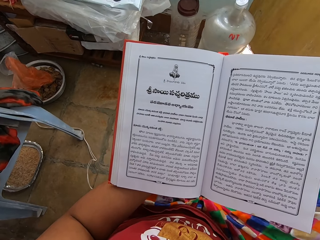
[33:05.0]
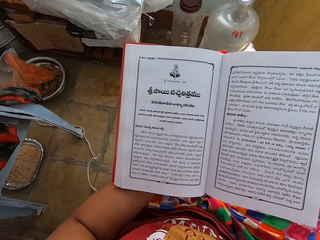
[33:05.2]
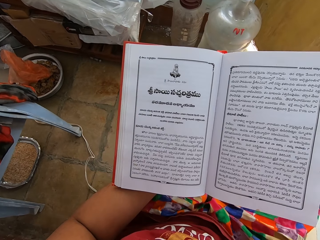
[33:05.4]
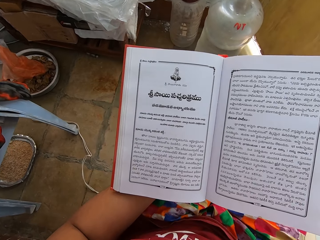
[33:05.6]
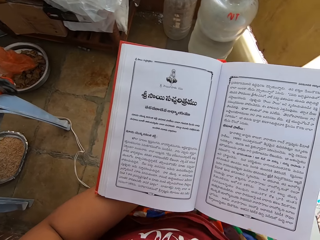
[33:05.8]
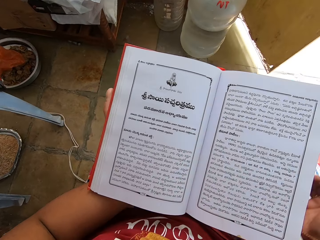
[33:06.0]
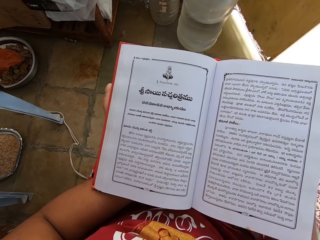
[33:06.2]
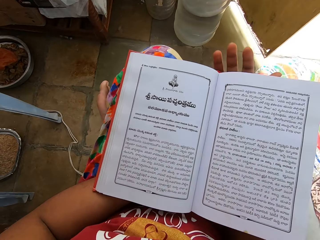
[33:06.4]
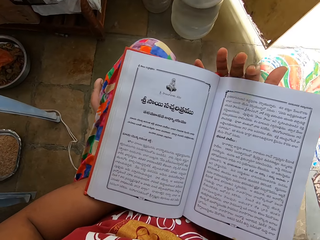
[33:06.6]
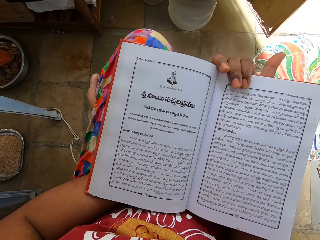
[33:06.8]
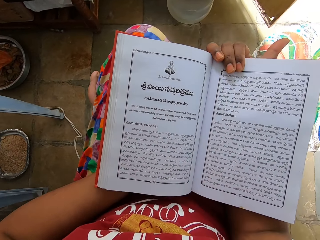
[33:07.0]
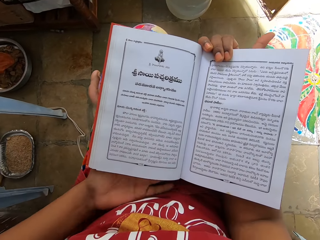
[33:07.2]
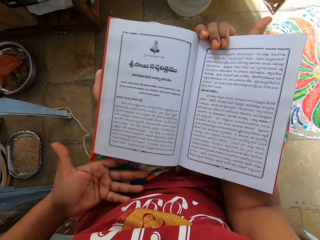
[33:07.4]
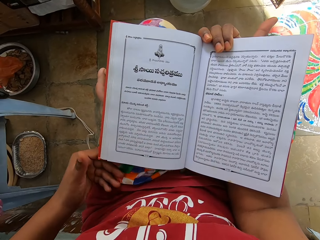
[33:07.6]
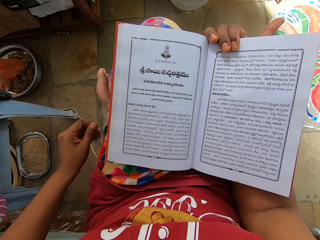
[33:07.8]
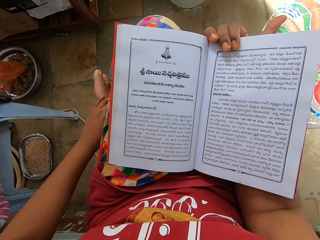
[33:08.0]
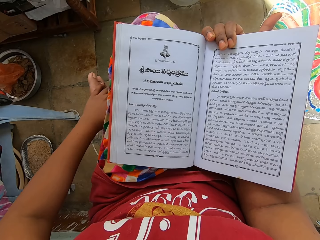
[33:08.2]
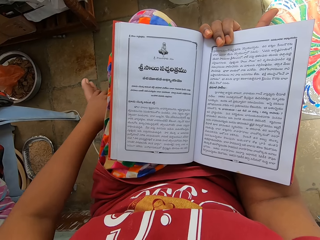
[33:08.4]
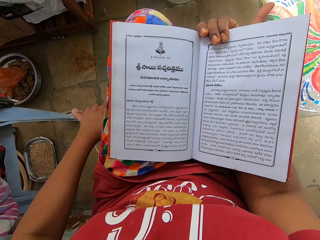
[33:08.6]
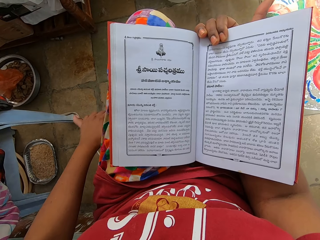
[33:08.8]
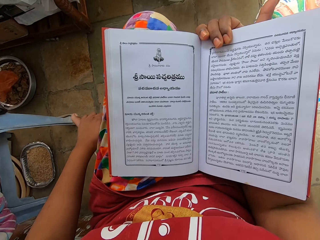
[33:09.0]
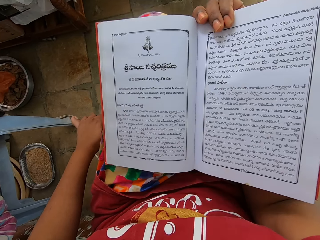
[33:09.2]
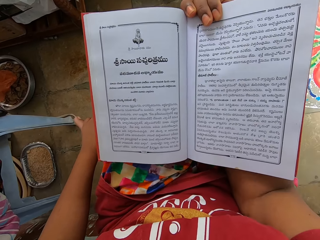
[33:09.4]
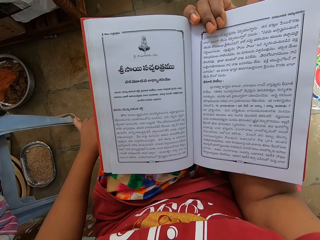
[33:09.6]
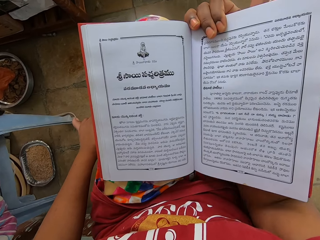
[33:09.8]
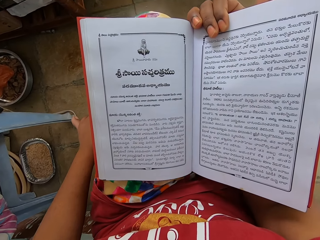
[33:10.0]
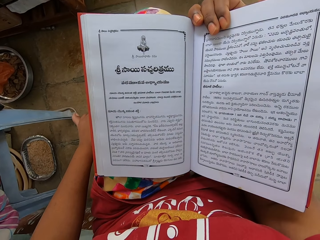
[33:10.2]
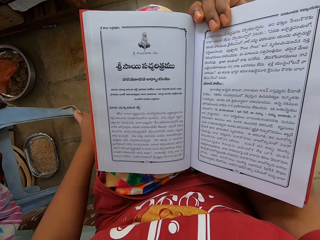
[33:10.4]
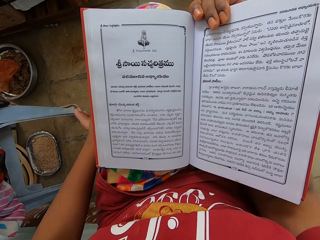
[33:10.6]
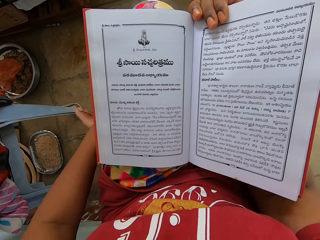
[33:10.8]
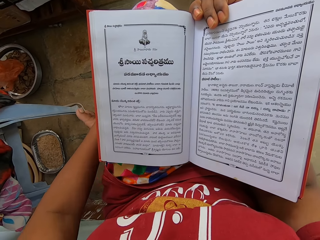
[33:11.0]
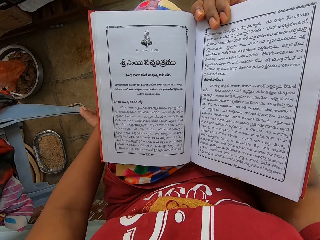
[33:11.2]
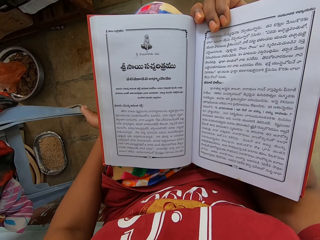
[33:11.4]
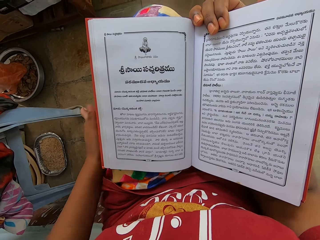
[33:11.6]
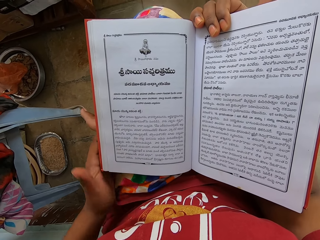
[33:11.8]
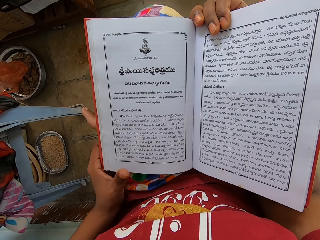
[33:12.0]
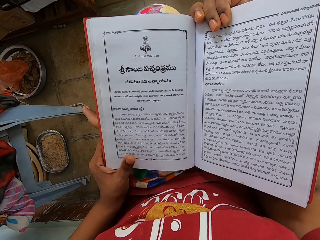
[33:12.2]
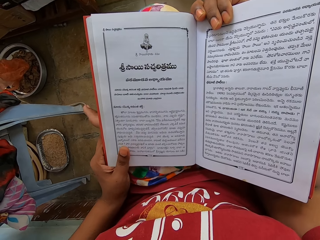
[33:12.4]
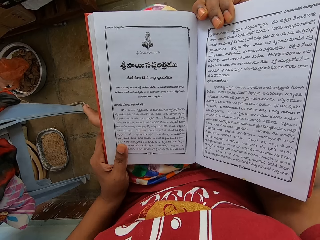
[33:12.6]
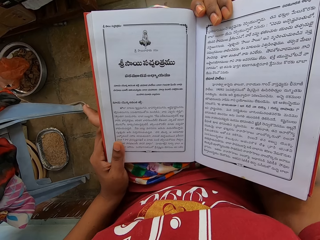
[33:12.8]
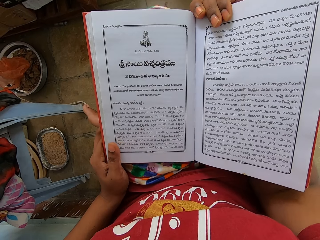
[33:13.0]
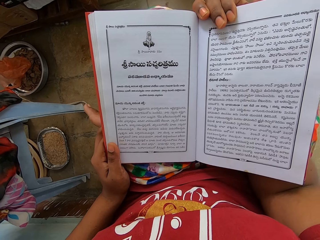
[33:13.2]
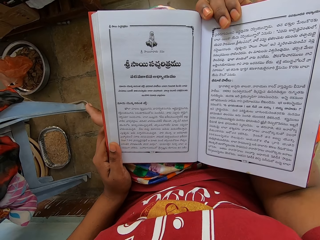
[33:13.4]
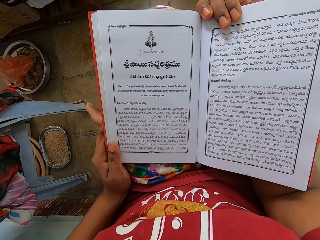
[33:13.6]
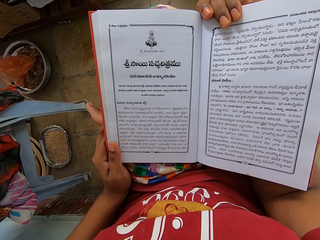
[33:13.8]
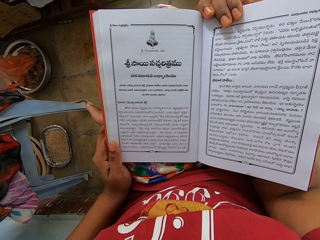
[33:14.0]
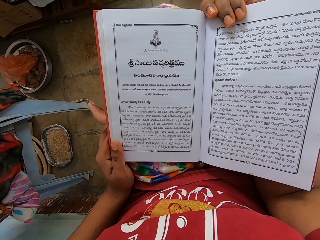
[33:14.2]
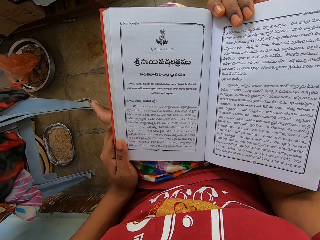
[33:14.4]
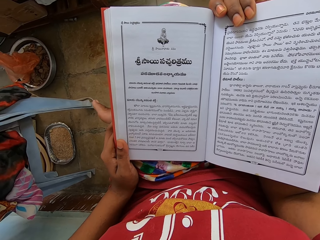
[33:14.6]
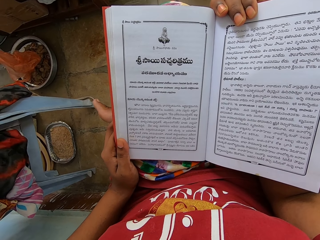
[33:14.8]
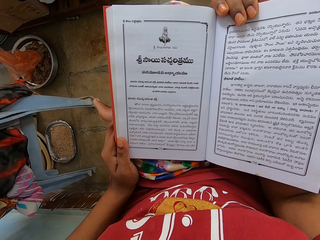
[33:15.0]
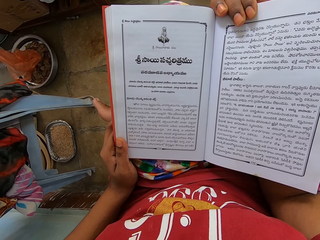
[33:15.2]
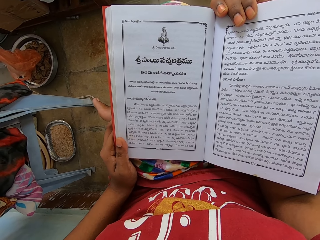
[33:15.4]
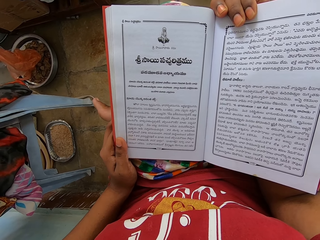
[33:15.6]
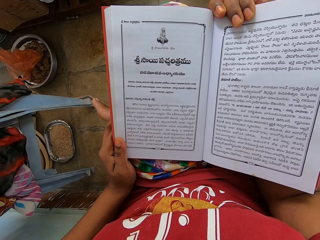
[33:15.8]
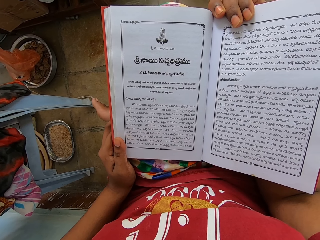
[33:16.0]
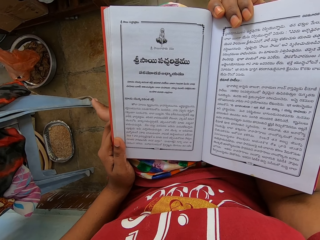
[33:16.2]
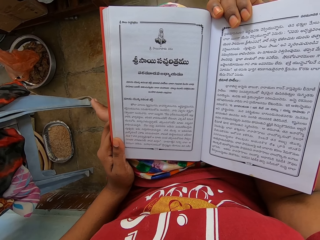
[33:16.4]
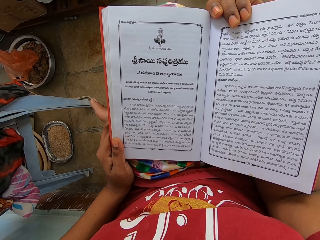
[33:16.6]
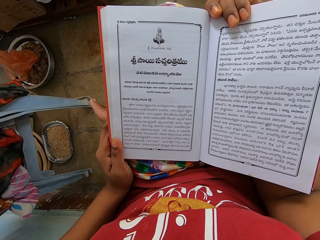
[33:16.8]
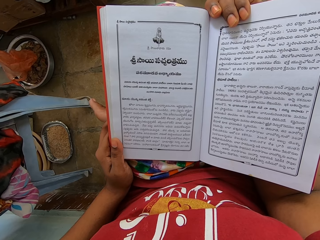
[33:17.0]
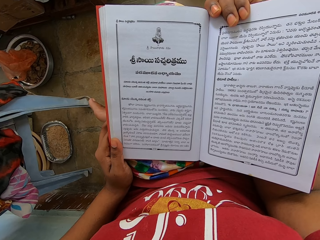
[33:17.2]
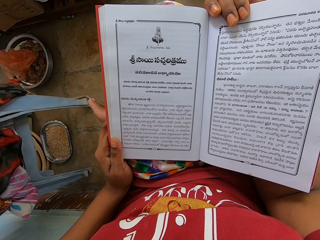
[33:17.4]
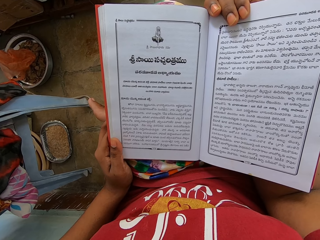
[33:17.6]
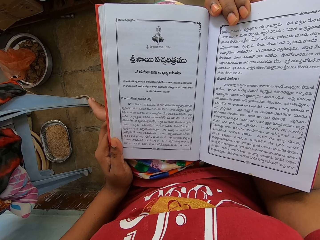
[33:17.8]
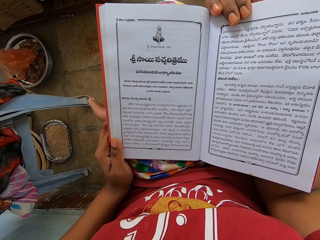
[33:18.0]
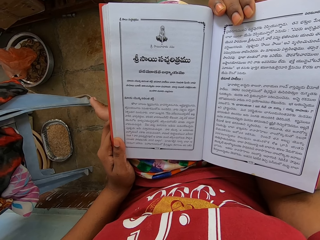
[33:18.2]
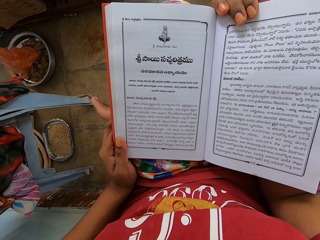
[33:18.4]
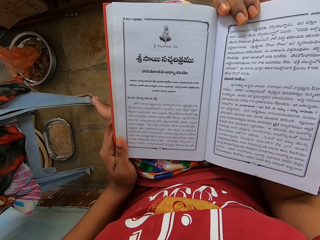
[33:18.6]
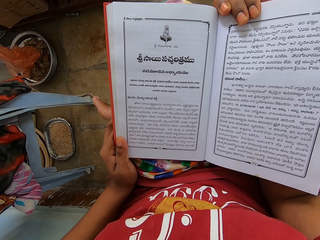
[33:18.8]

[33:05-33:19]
The camera wearer holds the book with the right hand. They hold their leg with the left hand. They move the book with the right hand. They hold the book with both hands. They read the book.

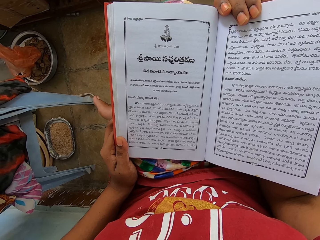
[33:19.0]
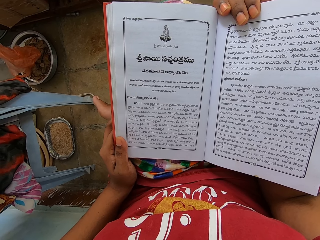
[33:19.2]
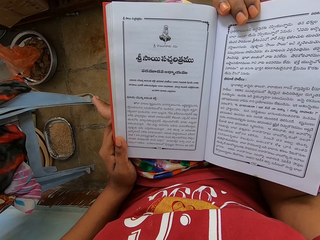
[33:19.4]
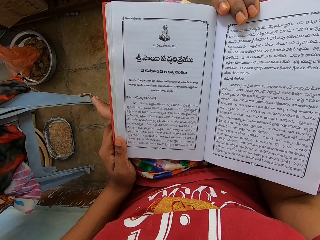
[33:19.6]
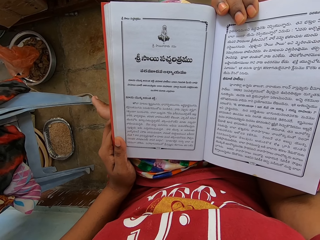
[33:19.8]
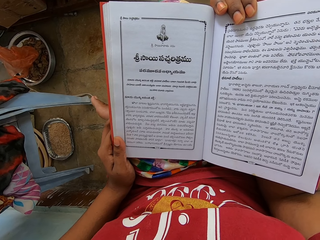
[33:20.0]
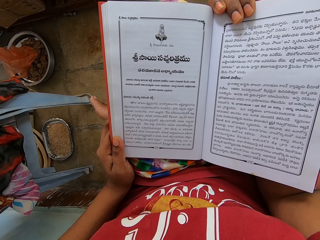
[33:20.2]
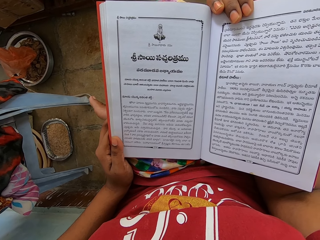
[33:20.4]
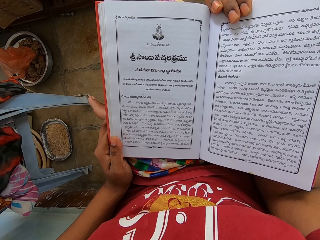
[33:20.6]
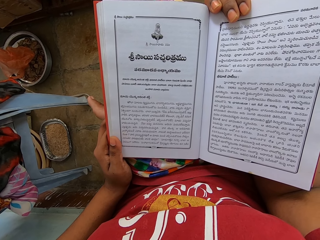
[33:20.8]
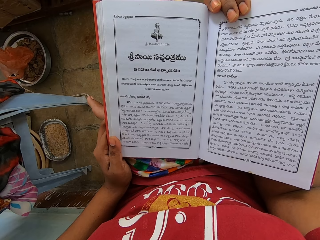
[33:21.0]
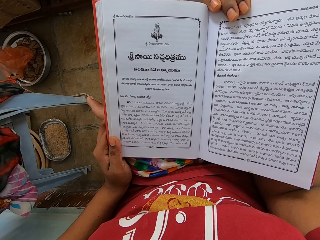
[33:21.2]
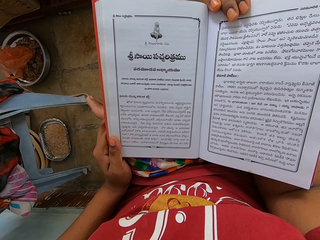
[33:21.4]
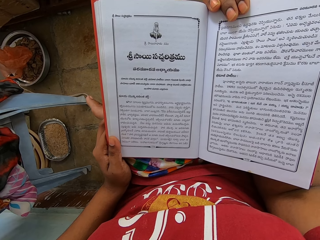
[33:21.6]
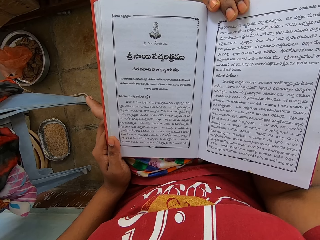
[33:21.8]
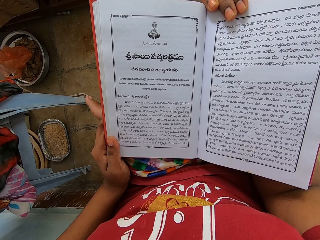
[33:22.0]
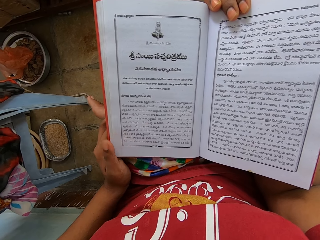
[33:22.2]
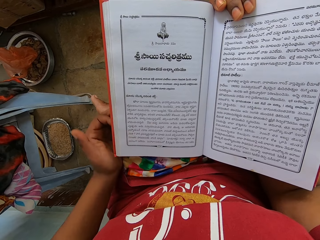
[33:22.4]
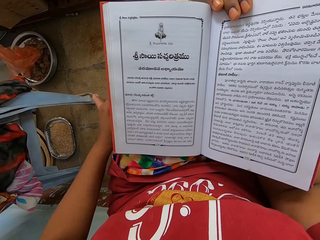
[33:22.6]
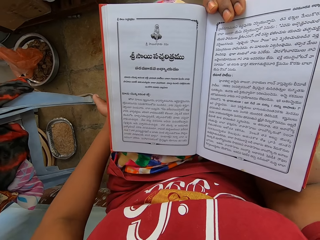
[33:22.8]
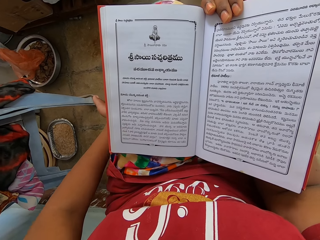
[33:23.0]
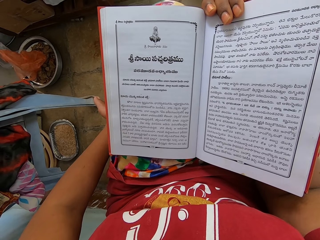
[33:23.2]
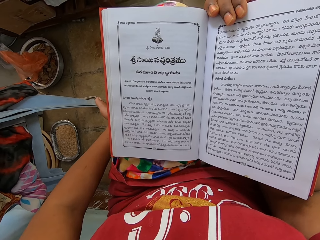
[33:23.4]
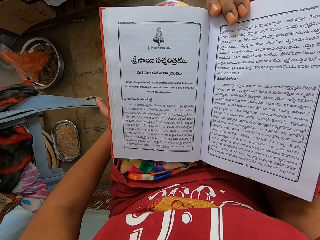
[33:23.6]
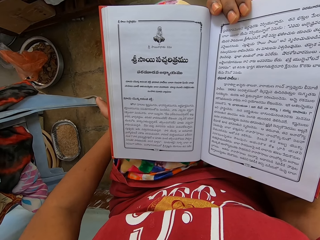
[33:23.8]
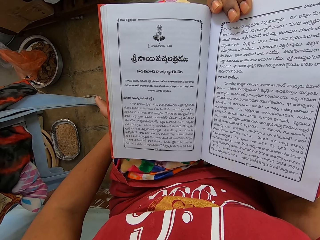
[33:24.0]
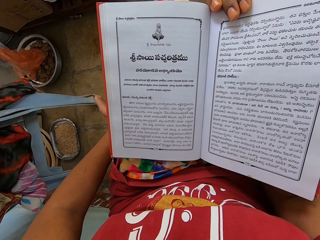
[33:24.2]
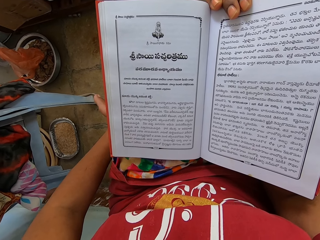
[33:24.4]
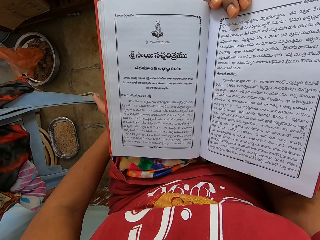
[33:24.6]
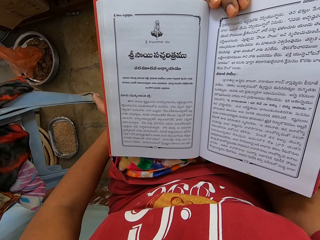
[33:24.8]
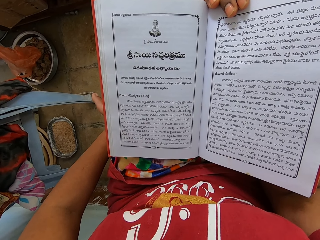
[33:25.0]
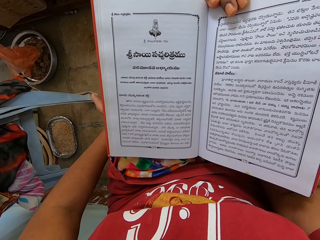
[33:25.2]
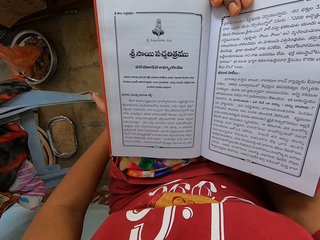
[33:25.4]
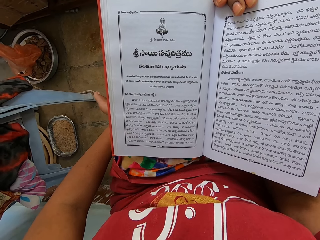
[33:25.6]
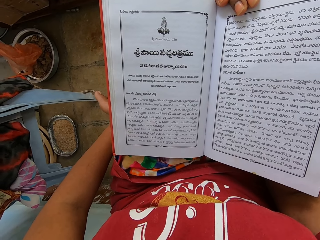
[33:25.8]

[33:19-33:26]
The camera wearer touches their leg with the left hand. They read the book.
